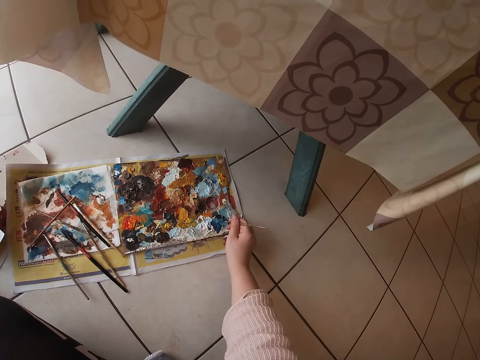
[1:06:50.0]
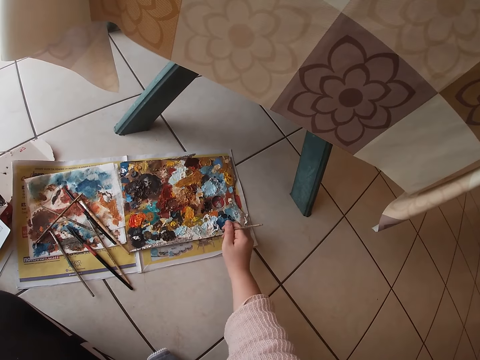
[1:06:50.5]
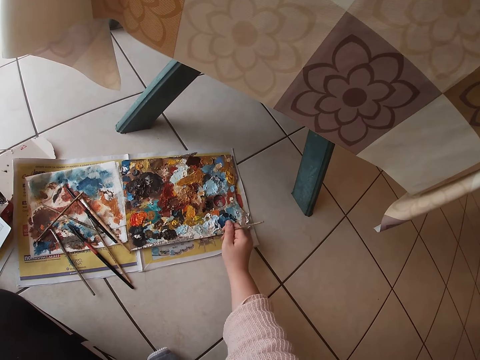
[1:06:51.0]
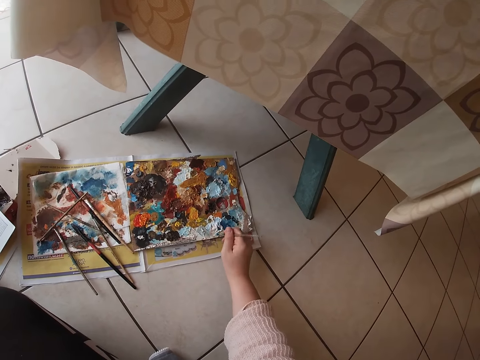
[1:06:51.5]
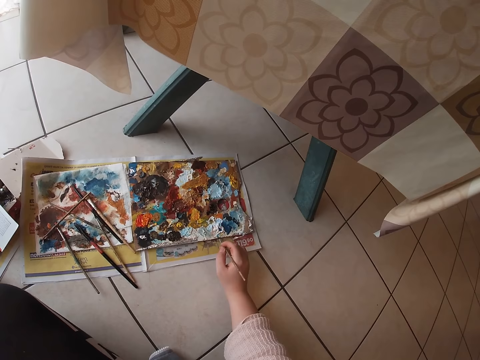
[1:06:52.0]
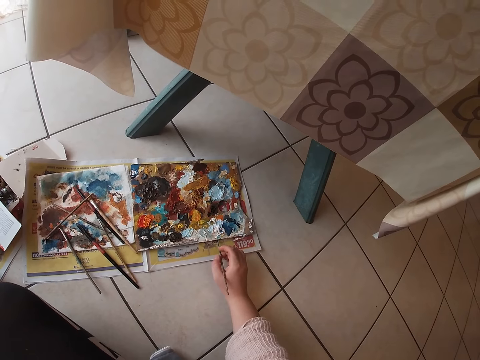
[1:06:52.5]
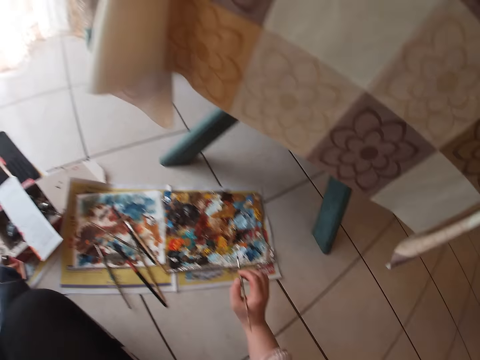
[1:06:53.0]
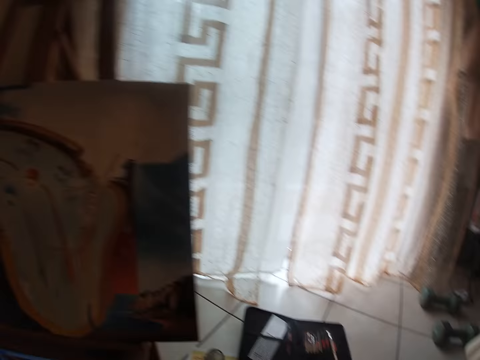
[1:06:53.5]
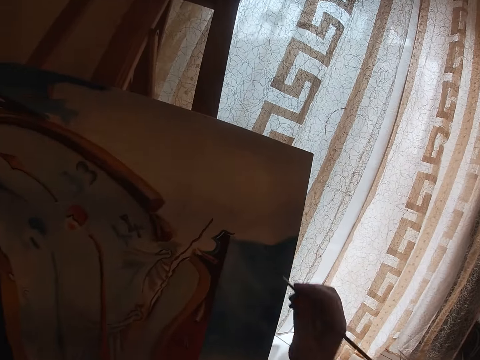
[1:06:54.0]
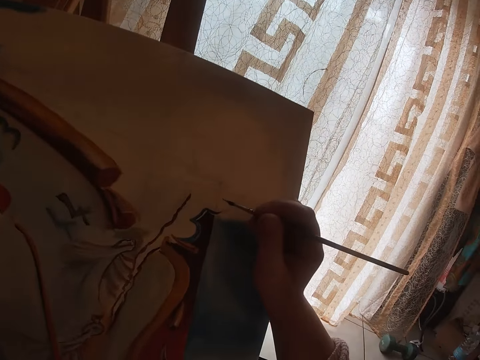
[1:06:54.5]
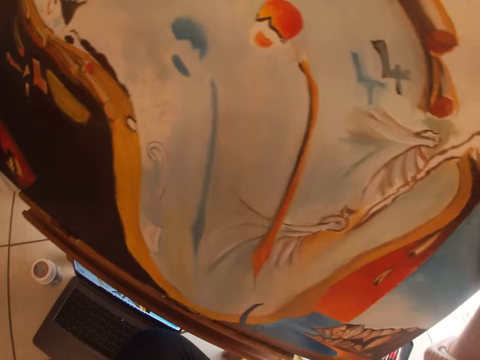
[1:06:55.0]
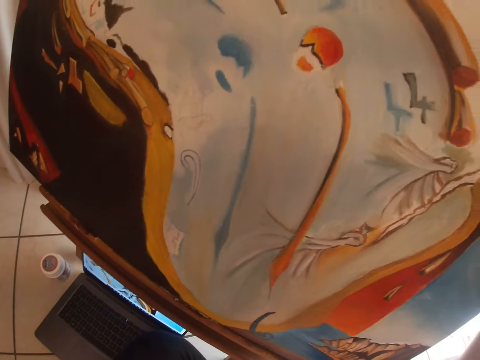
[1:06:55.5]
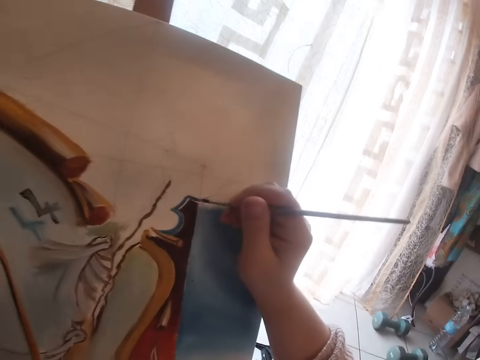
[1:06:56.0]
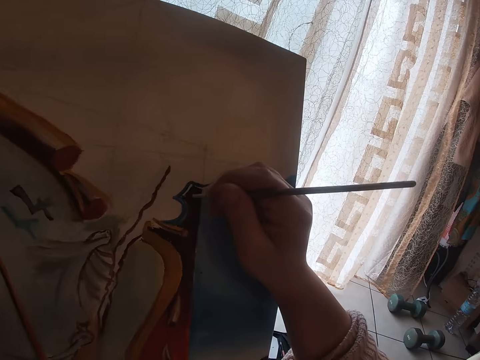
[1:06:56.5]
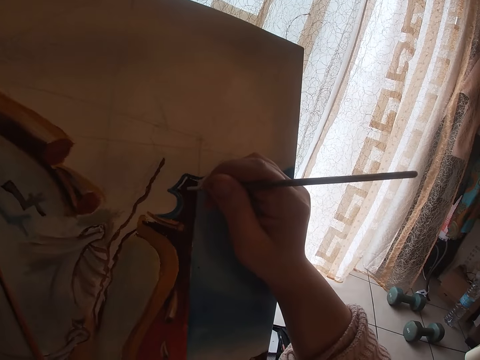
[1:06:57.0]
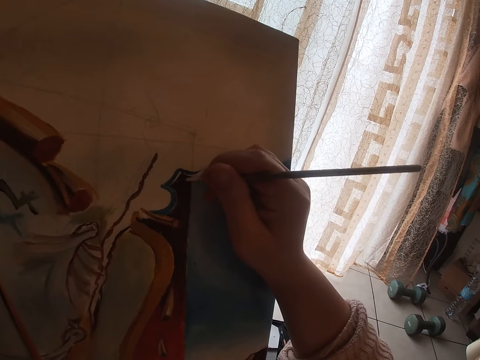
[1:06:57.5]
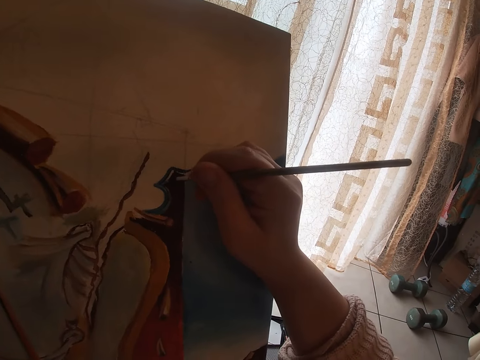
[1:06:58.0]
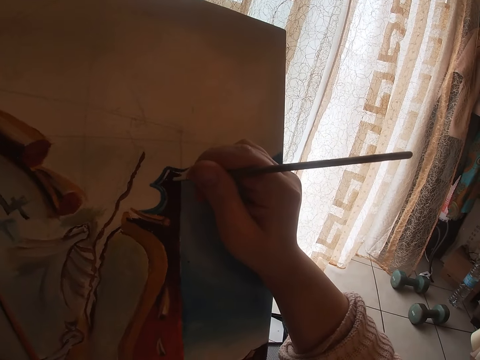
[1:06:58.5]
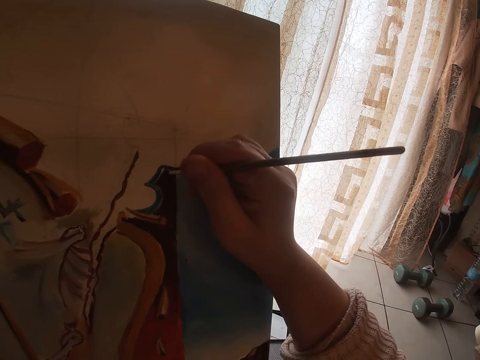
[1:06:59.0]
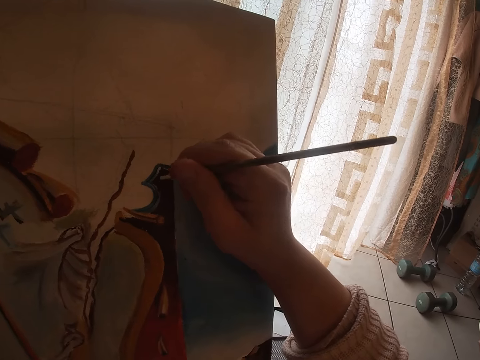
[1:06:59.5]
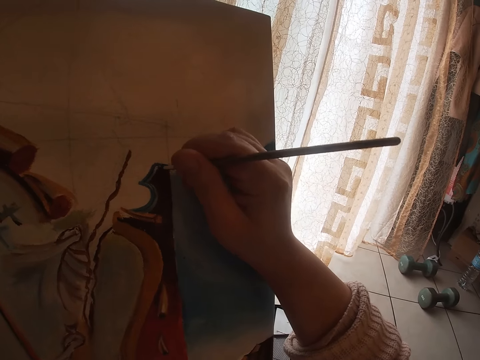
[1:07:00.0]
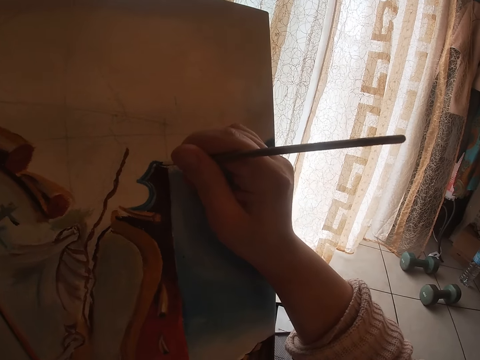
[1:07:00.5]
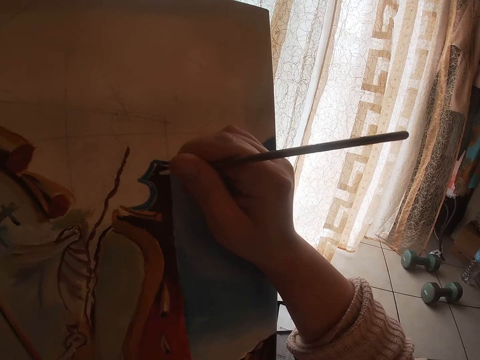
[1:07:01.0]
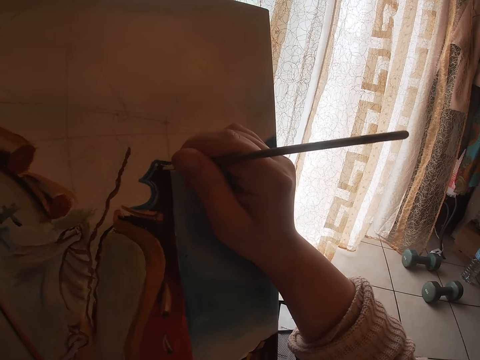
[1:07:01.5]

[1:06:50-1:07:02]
The camera wearer scoops some paint from the paint palette with the brush. He paints the painting on the canvas using the paintbrush in his right hand. He looks toward the computer on the floor.

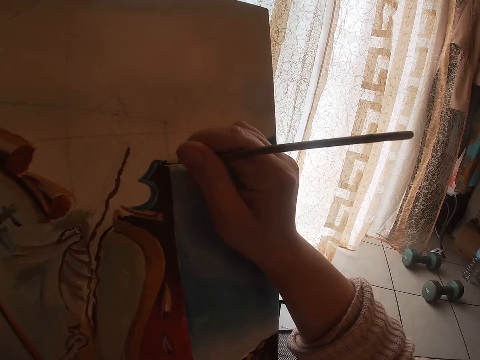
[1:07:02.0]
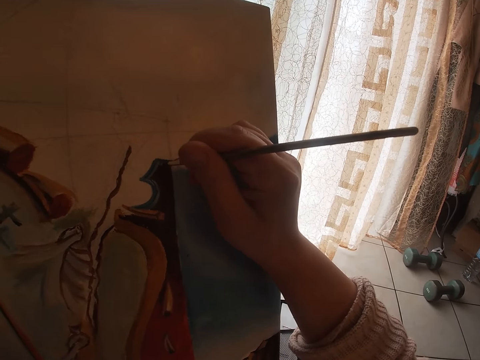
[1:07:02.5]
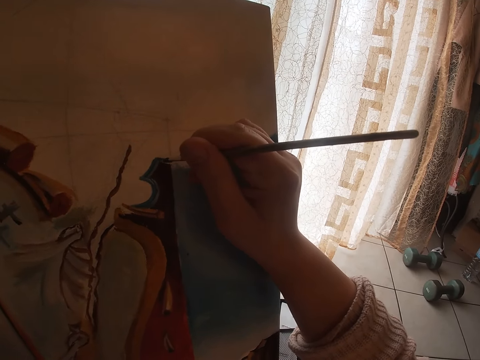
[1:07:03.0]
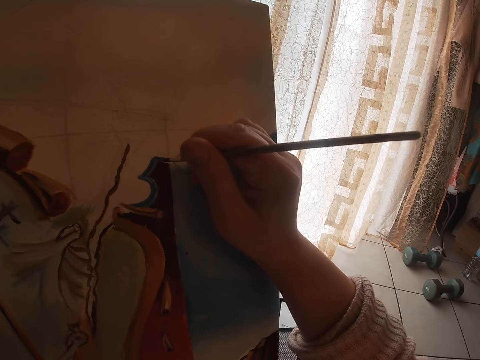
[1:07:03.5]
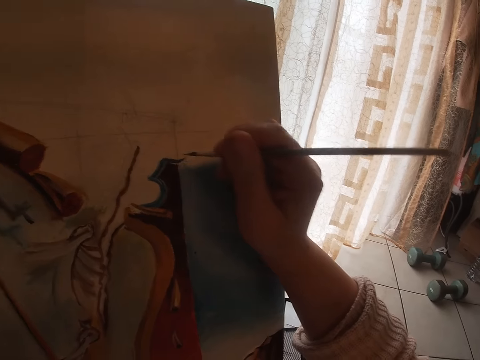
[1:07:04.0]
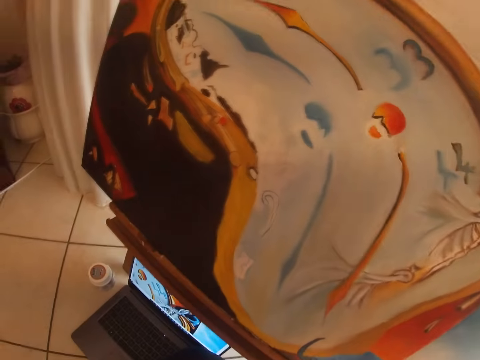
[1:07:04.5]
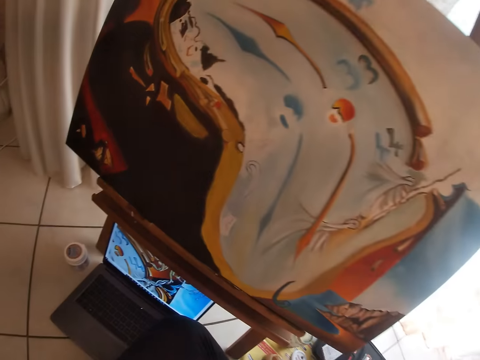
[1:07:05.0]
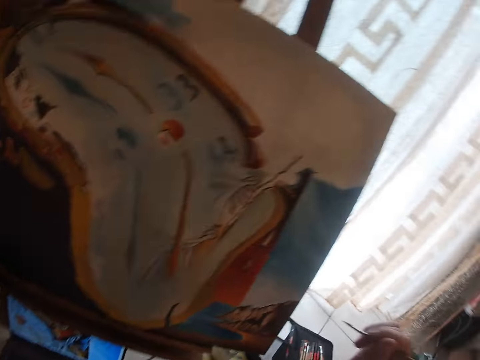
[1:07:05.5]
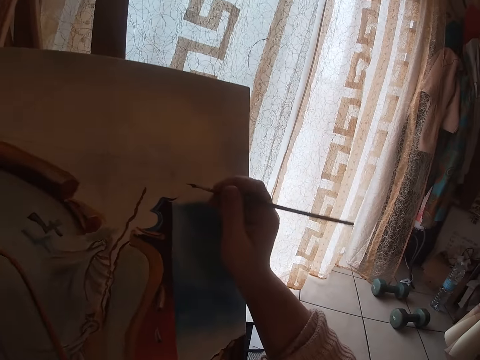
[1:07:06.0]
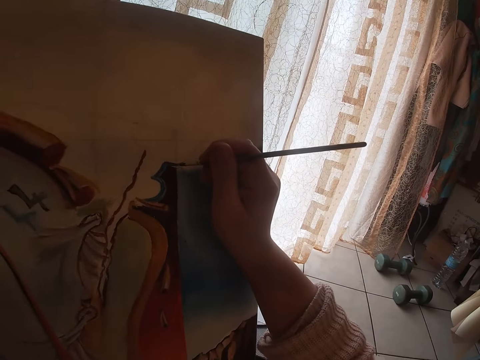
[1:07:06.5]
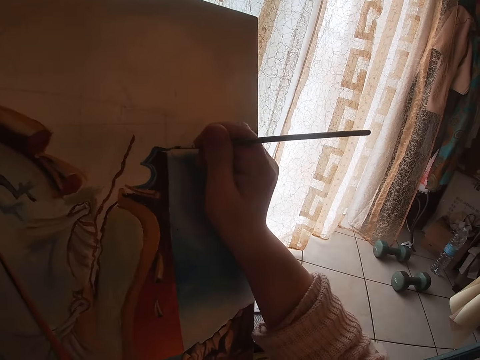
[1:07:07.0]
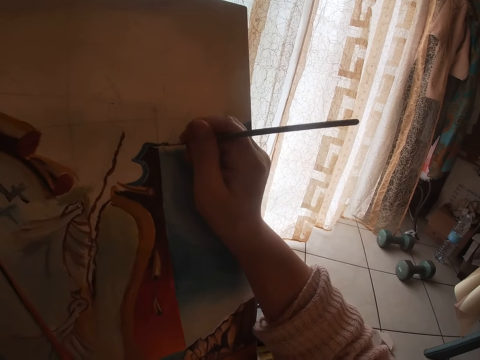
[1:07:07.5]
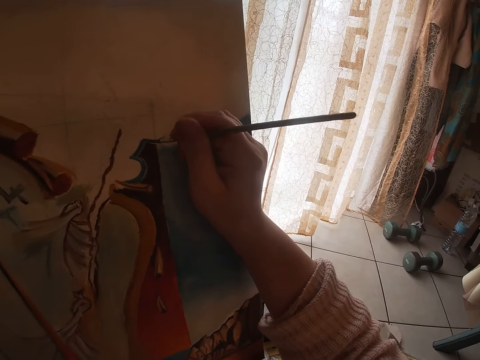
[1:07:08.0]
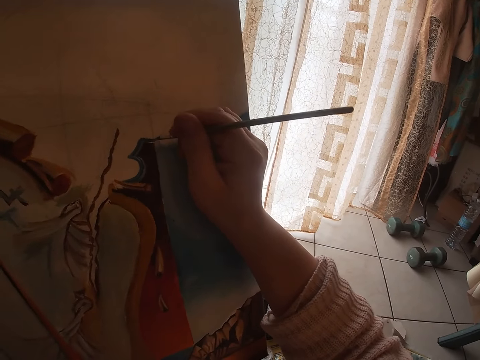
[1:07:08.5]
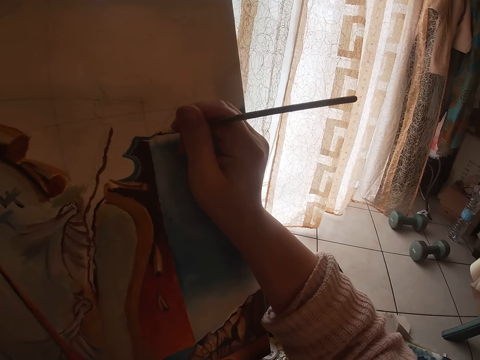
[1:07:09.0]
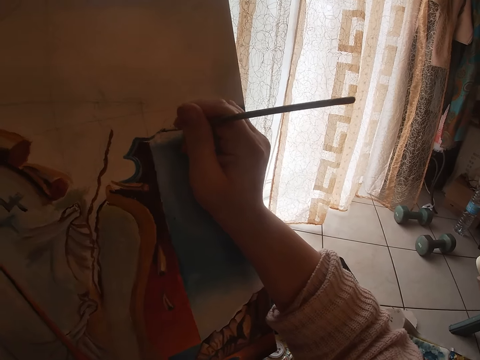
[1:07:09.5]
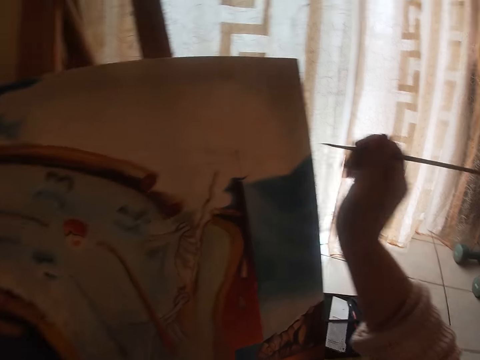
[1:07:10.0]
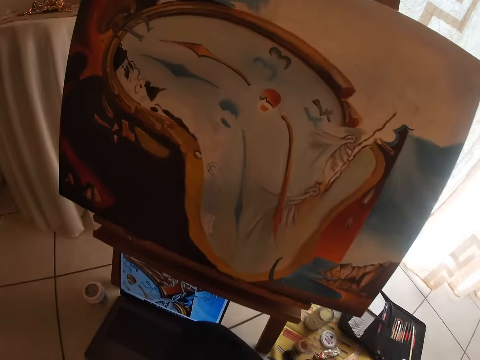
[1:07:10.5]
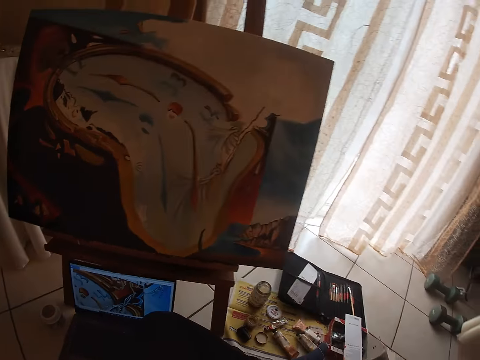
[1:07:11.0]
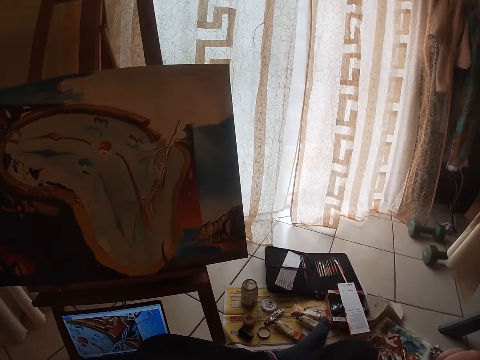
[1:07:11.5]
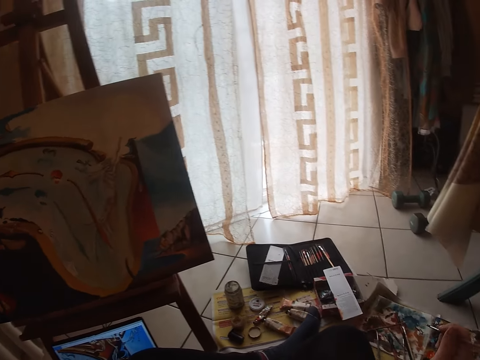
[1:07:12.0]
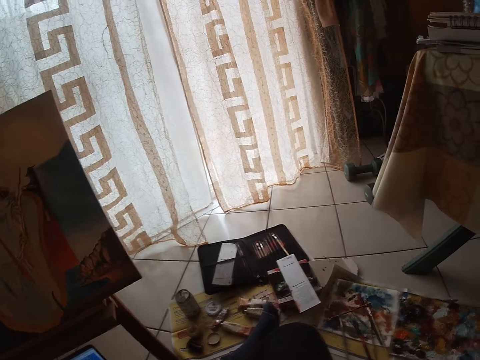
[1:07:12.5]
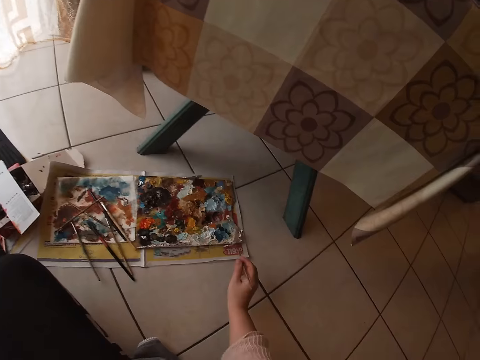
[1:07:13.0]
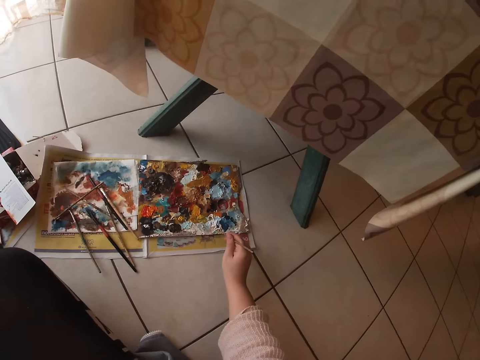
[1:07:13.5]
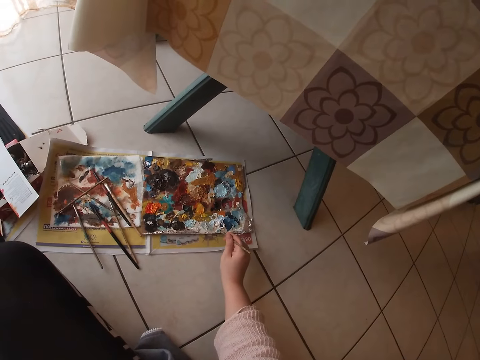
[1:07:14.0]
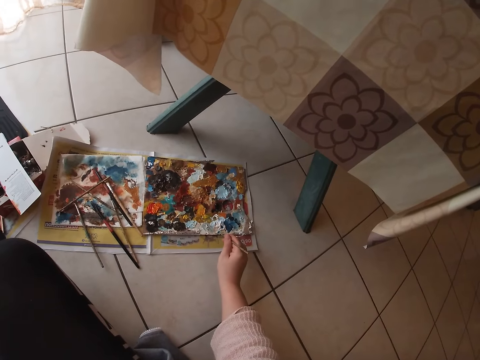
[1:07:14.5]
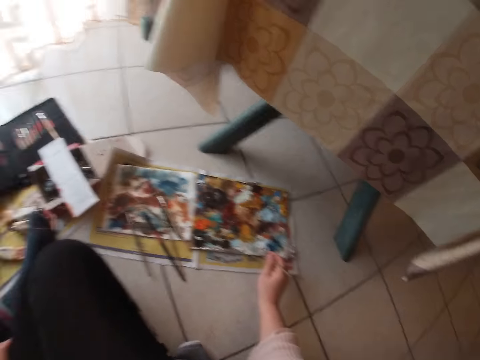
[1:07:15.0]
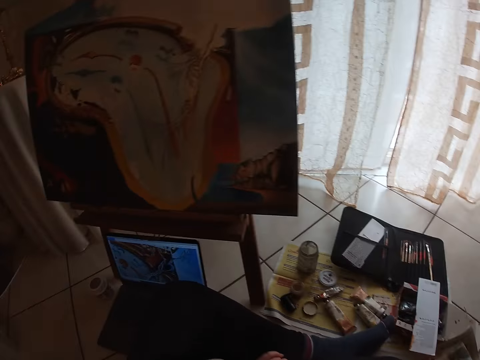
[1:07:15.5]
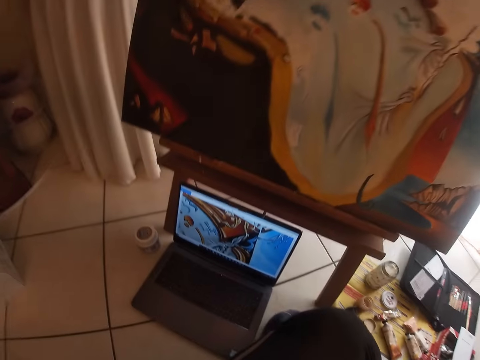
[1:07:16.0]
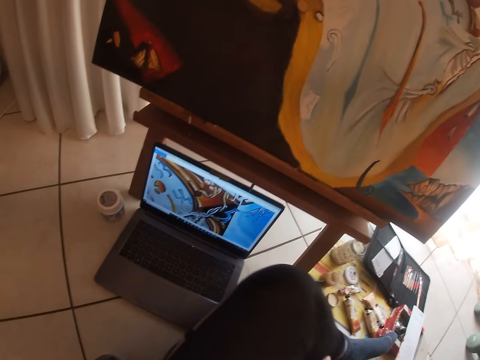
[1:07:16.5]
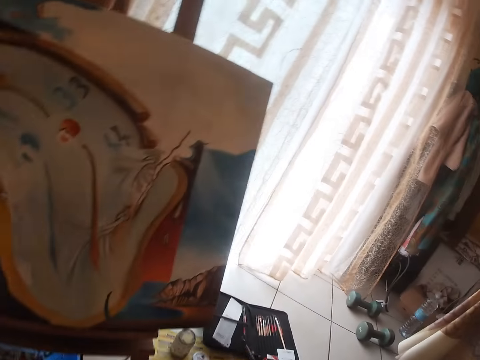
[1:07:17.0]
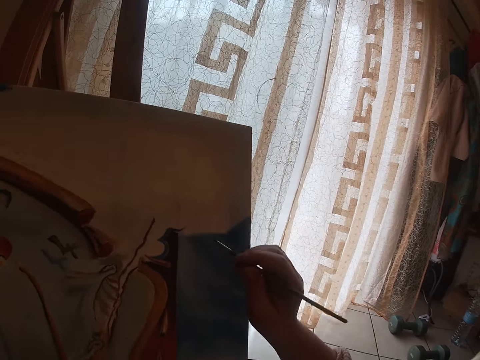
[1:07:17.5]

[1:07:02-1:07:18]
The camera wearer looks at the painting. He looks toward the computer on the floor. He paints the painting on the canvas using the paintbrush in his right hand. He looks at the painting. He looks toward the computer on the floor. He scoops some paint from the paint palette with the brush. He looks toward the computer on the floor.
